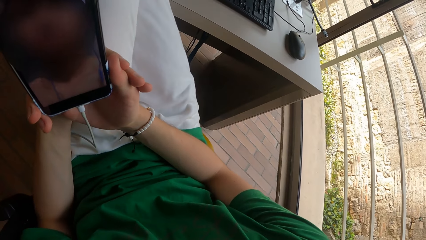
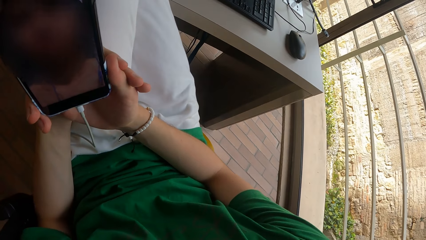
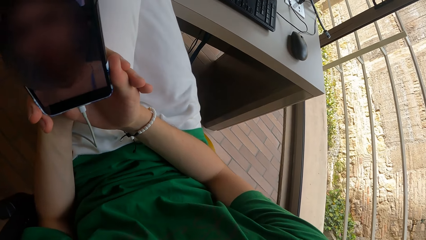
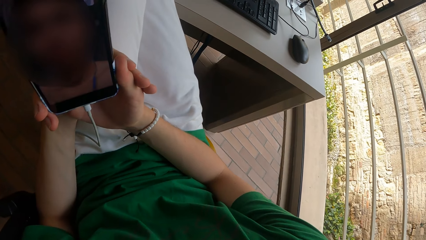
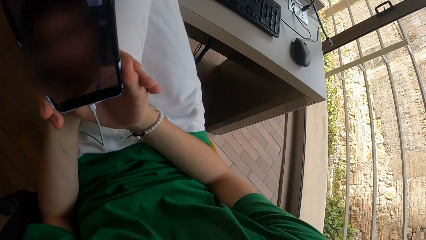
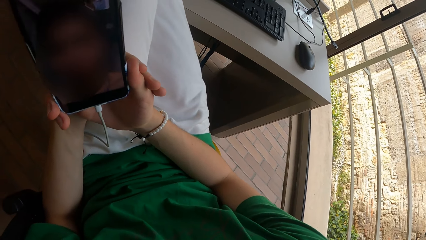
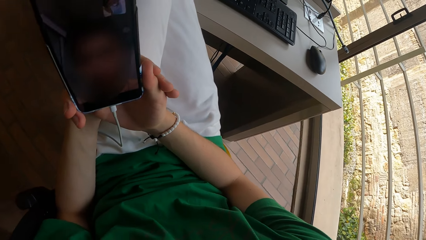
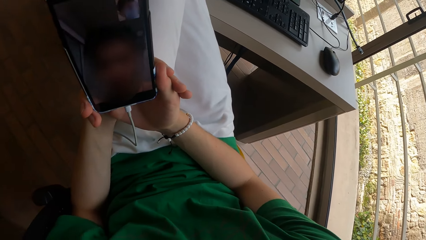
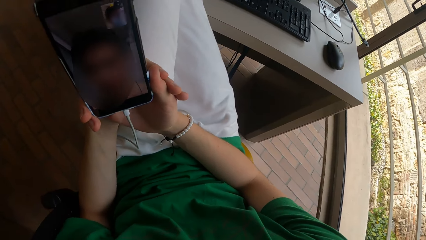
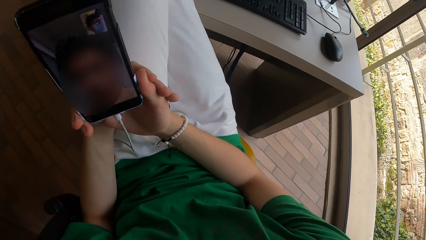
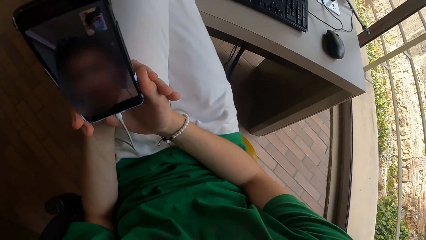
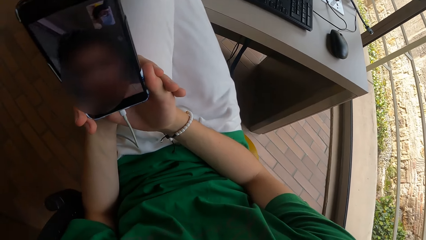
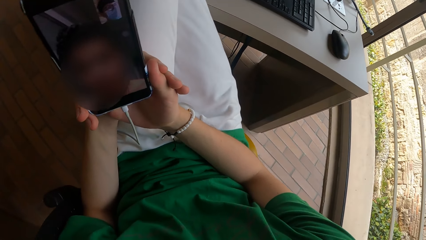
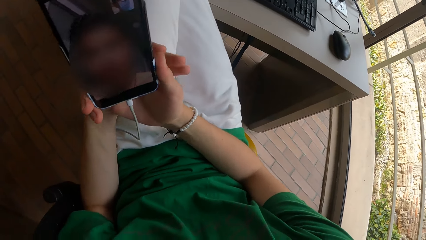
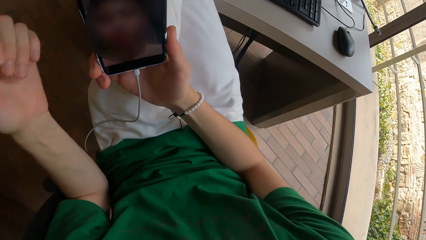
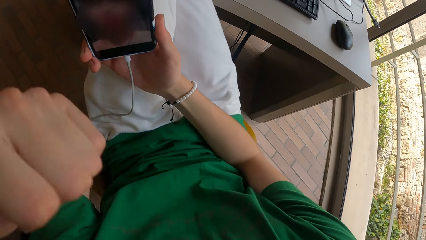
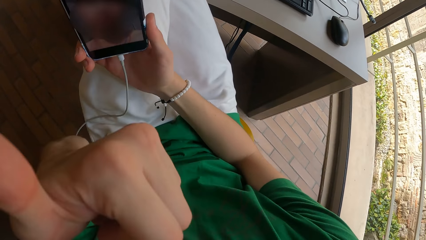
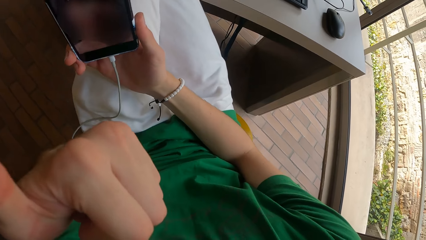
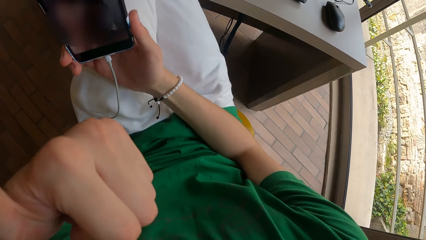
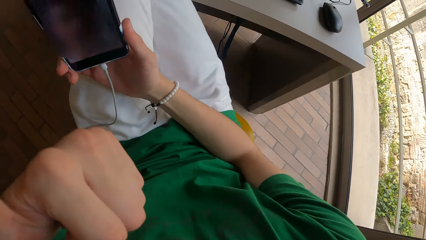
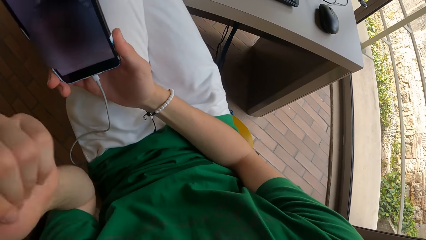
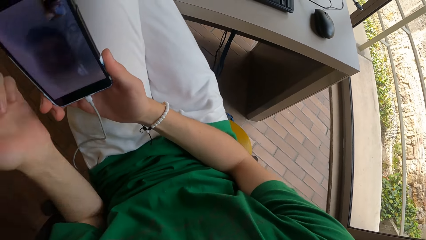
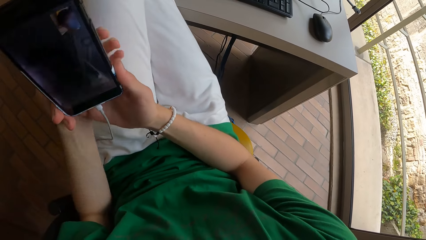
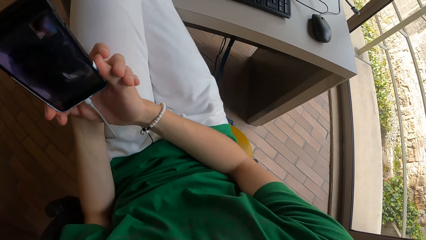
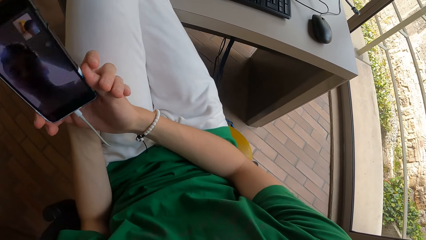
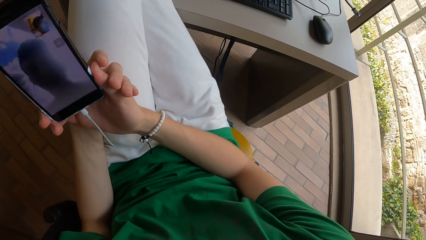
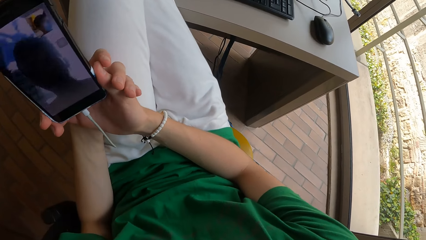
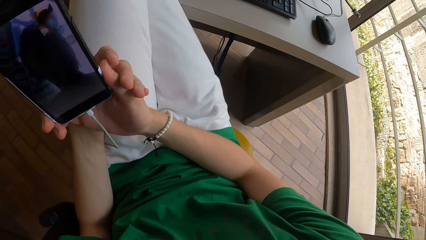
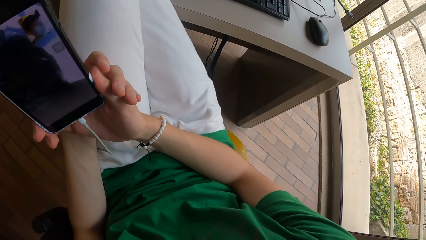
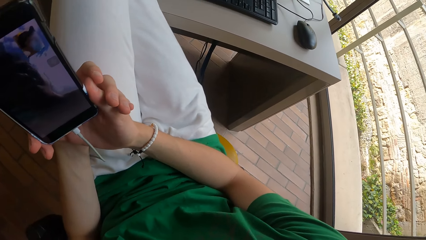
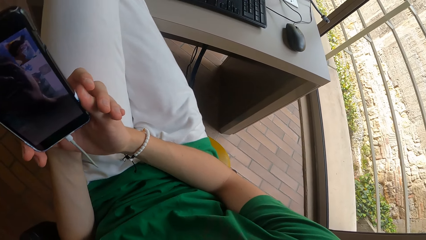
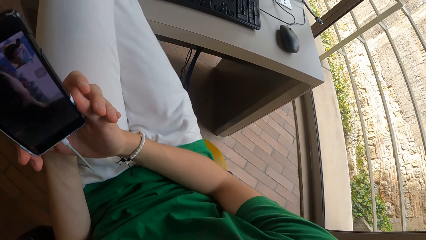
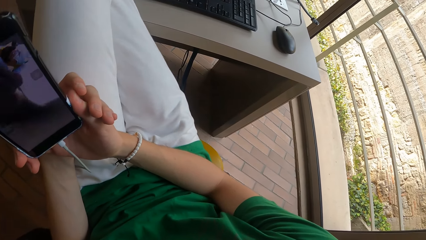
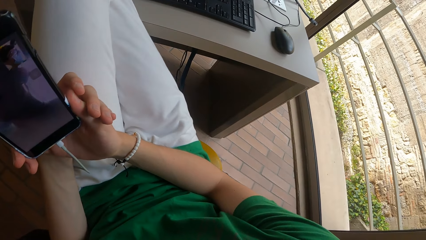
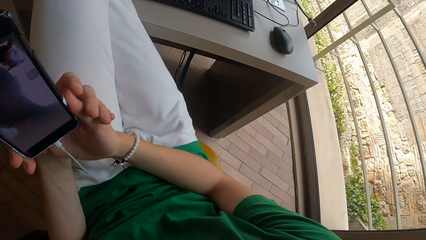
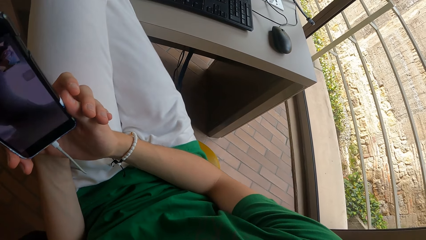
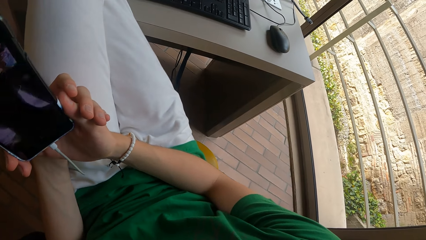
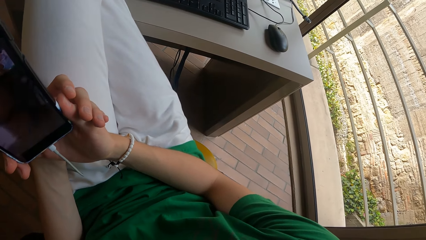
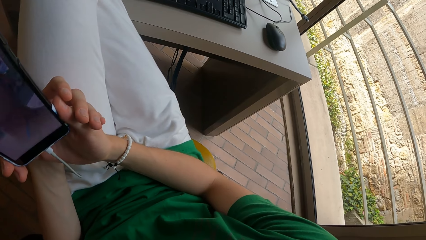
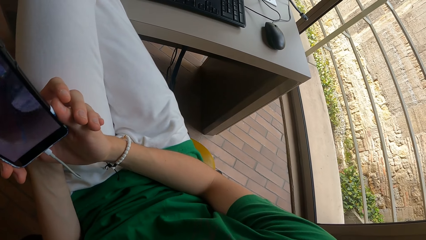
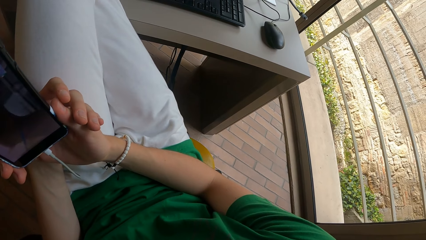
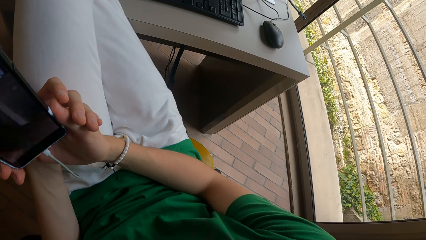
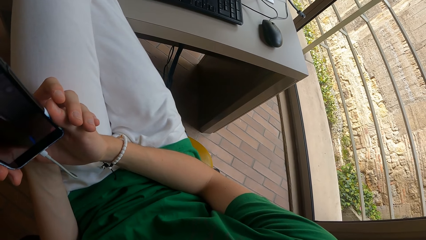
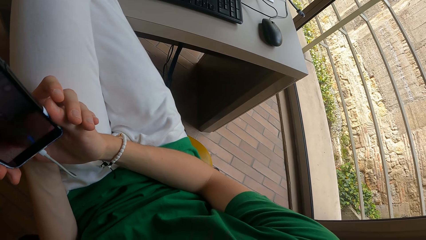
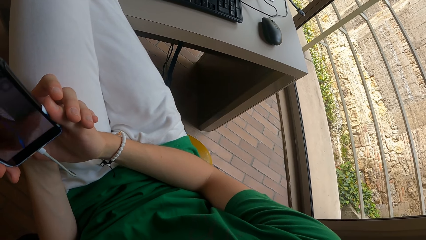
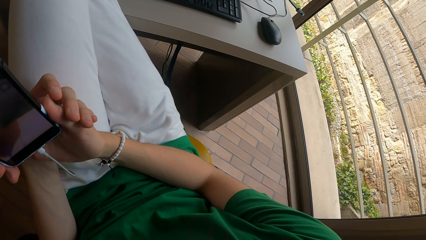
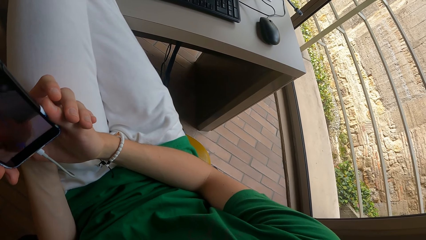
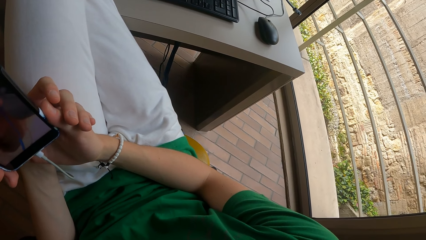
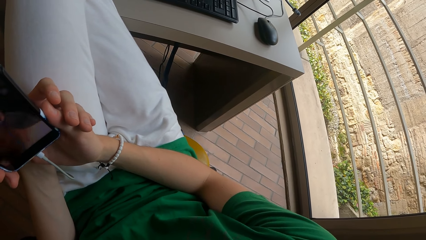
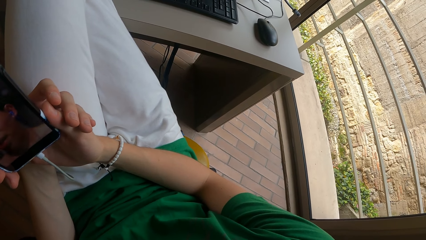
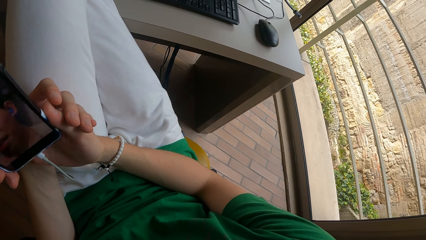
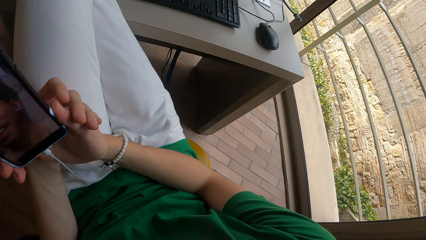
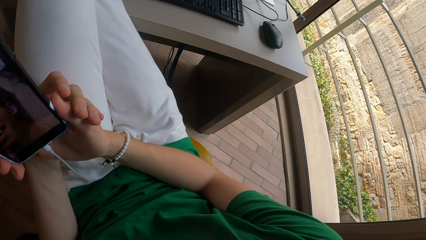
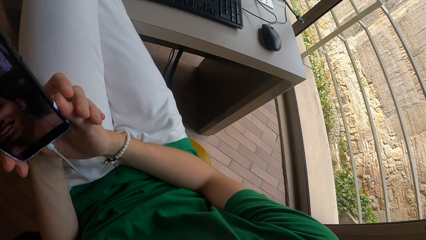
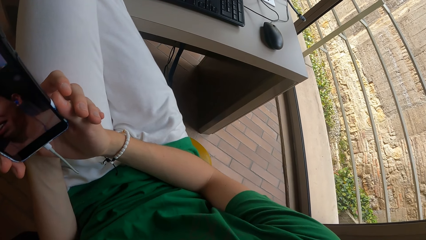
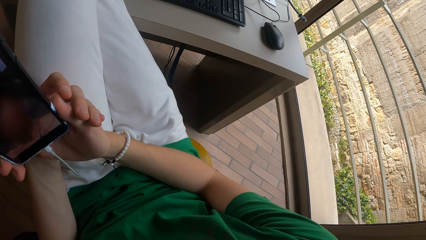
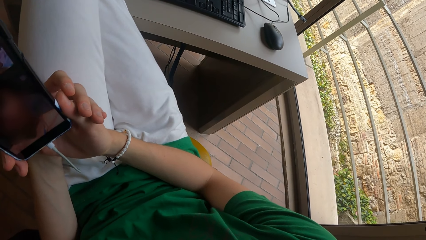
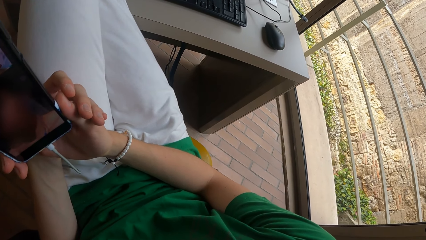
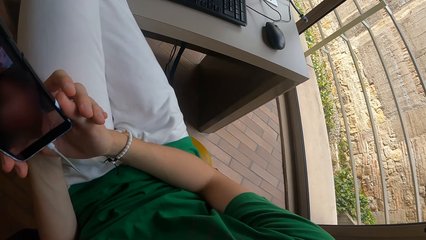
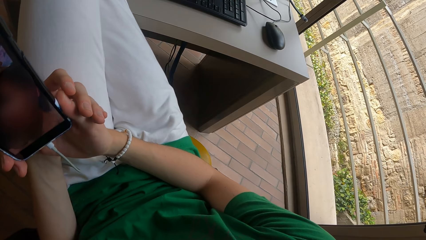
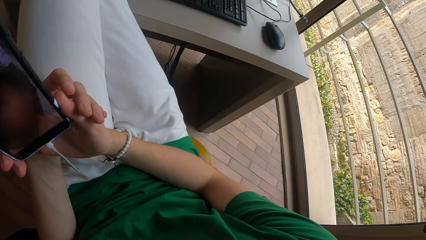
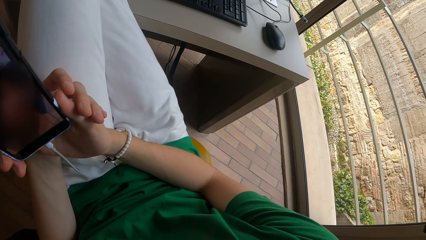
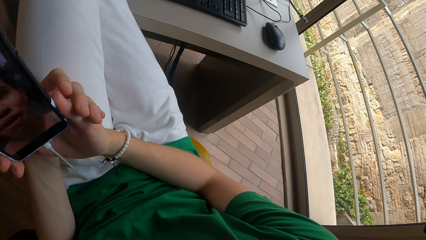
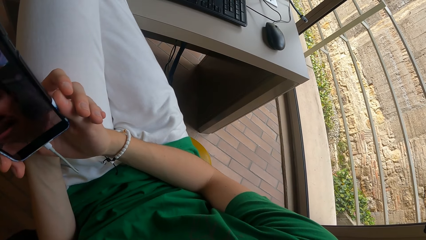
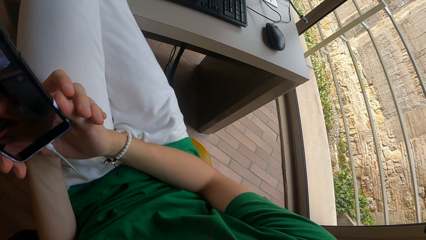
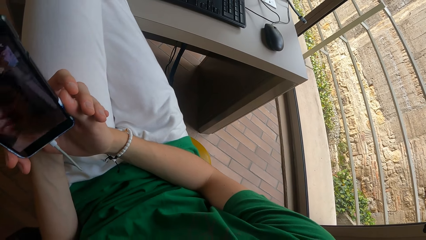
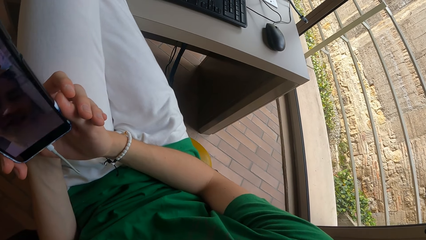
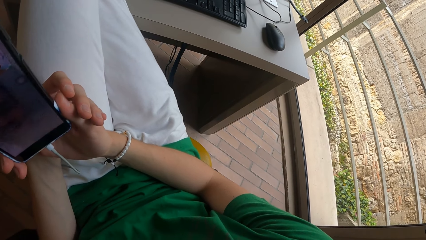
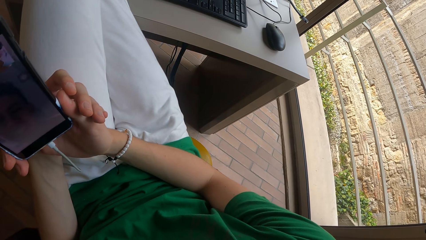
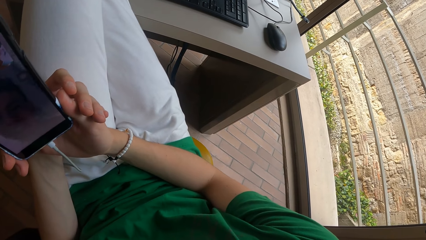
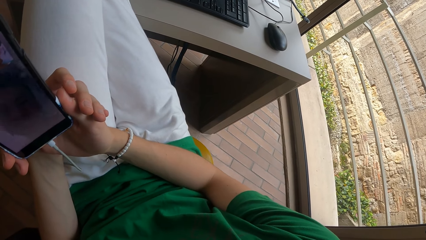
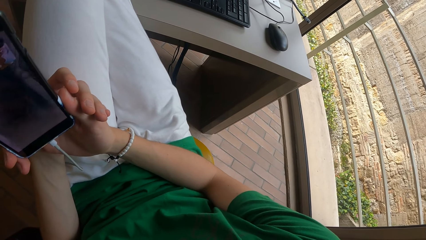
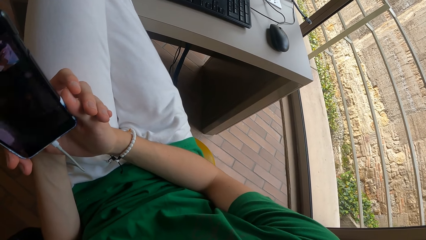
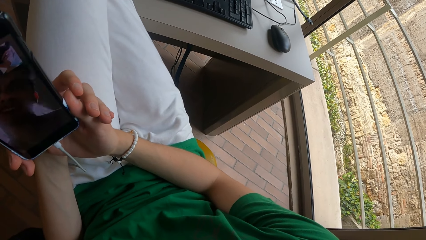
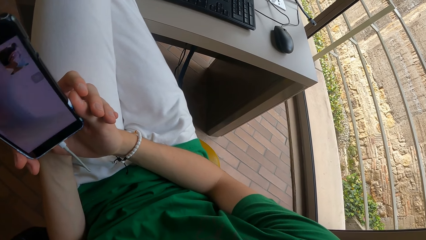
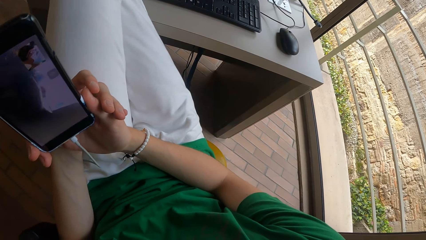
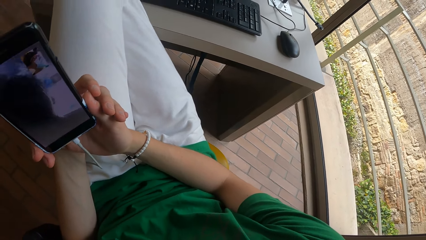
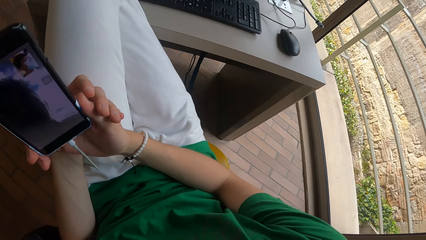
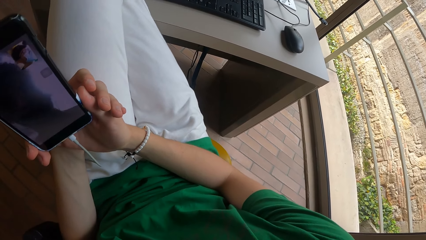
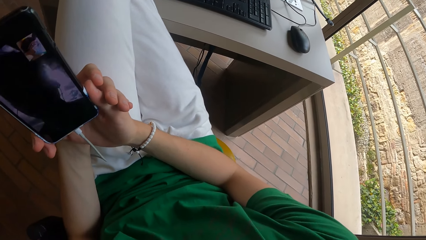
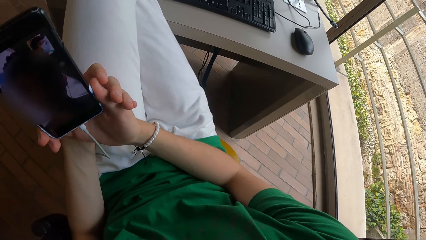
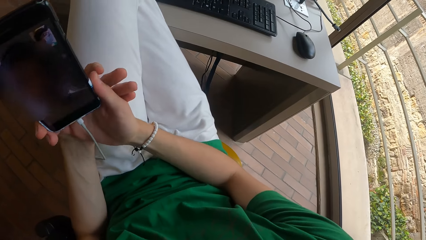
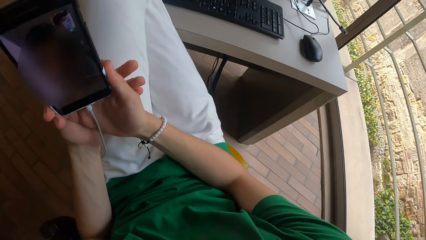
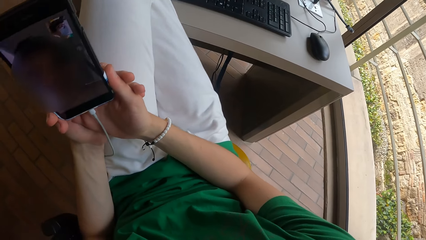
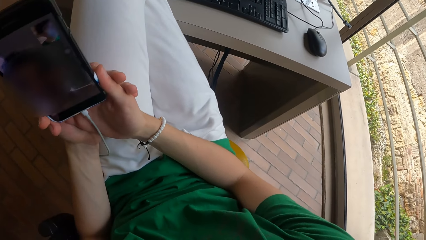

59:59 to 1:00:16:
The camera wearer touches their face with their left hand. They touch the other hand. They look at their phone.
